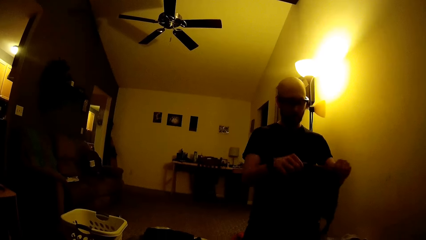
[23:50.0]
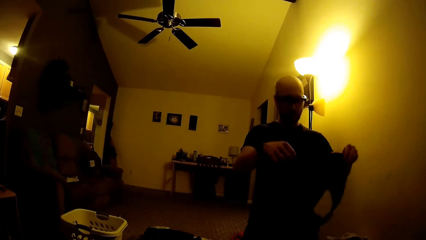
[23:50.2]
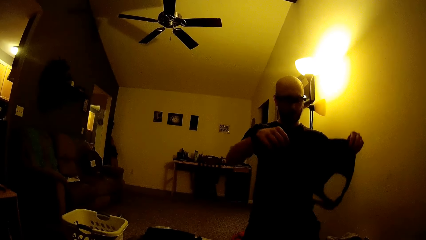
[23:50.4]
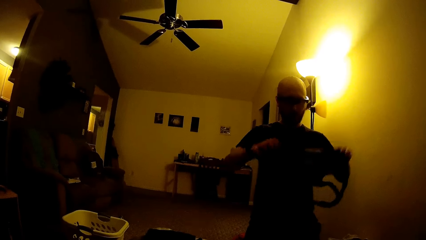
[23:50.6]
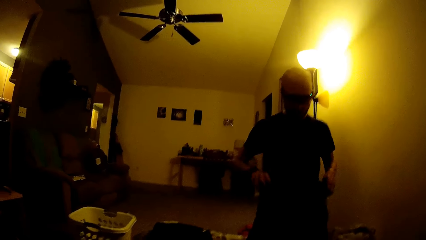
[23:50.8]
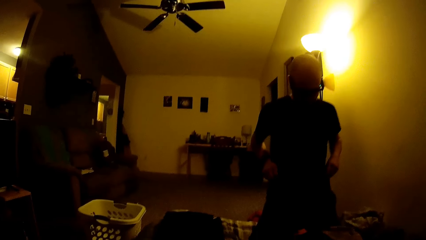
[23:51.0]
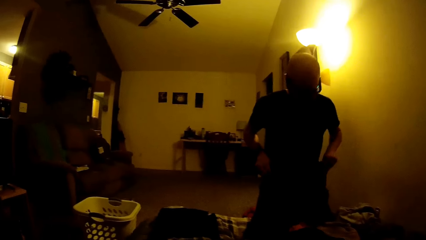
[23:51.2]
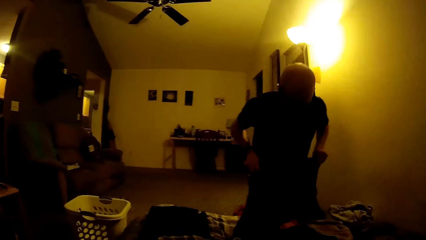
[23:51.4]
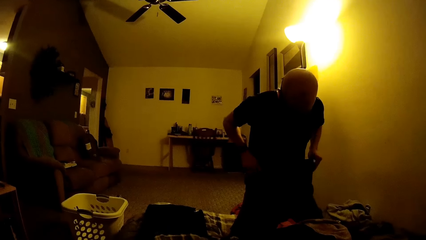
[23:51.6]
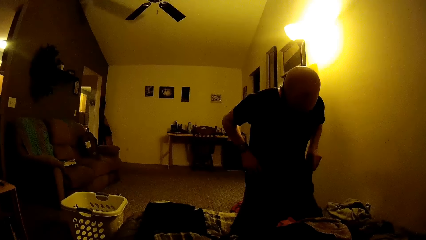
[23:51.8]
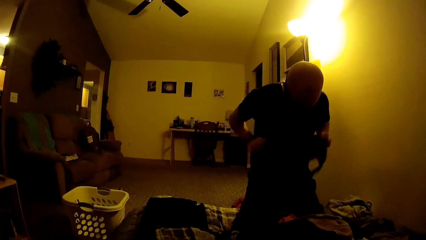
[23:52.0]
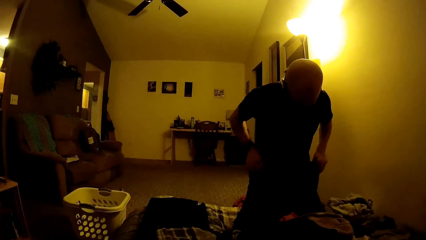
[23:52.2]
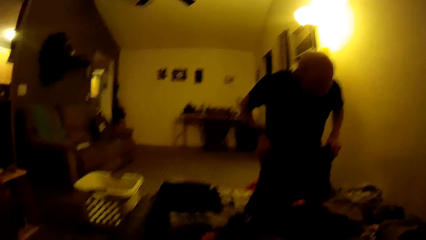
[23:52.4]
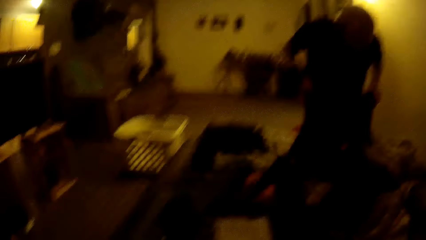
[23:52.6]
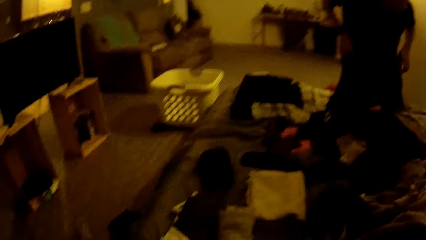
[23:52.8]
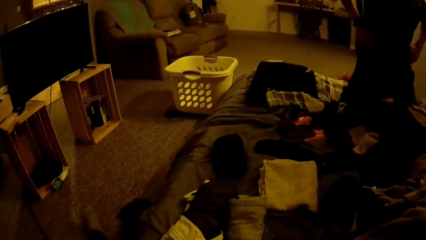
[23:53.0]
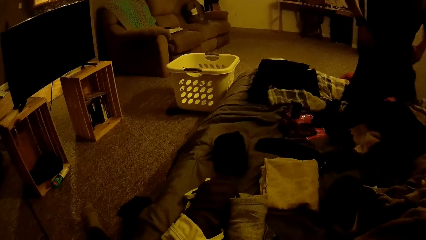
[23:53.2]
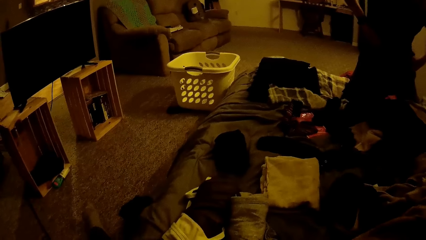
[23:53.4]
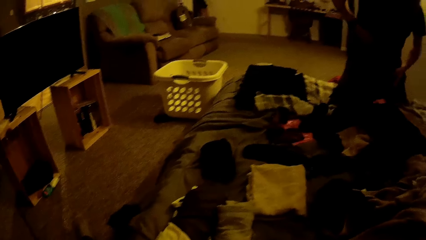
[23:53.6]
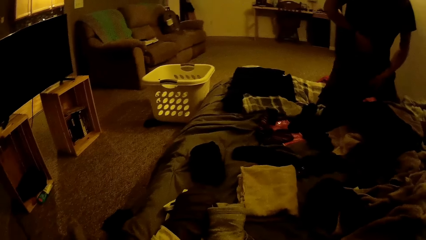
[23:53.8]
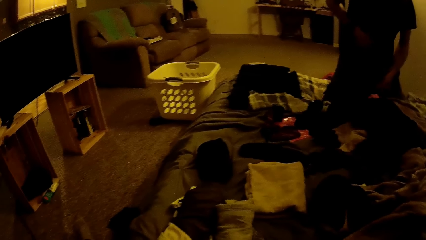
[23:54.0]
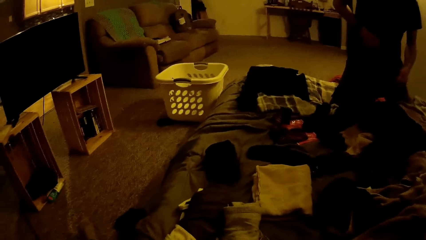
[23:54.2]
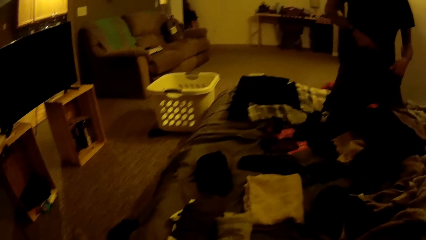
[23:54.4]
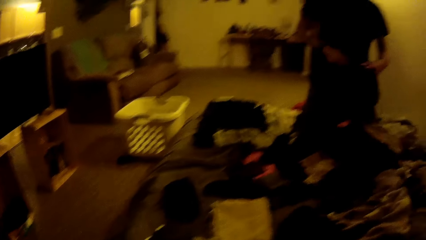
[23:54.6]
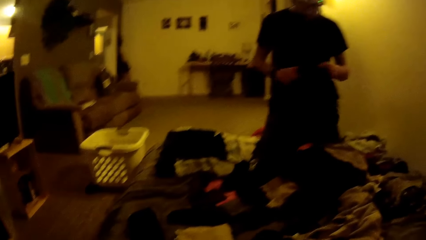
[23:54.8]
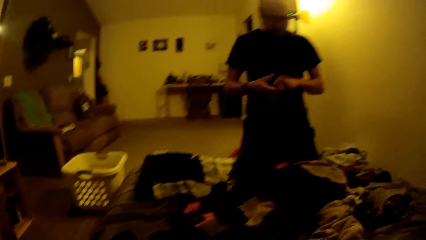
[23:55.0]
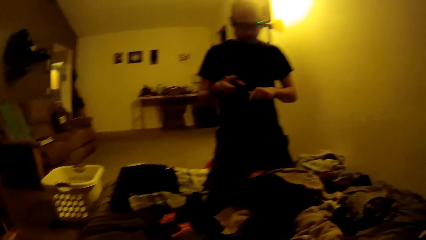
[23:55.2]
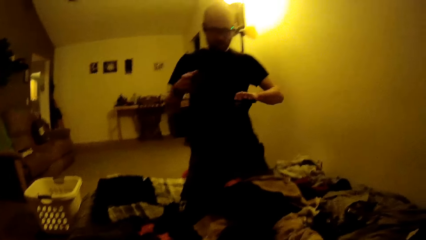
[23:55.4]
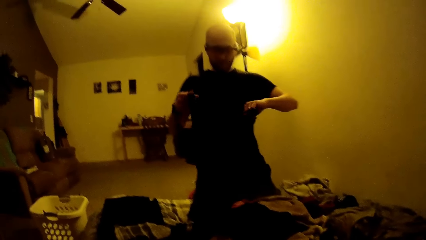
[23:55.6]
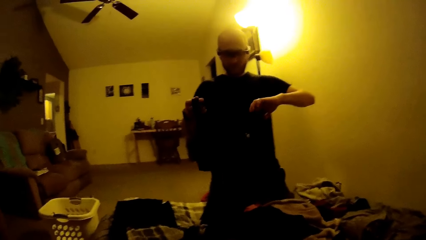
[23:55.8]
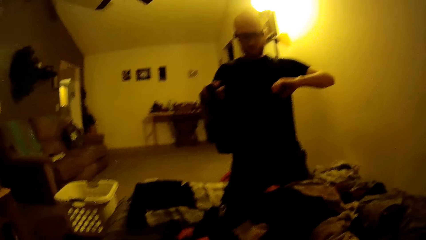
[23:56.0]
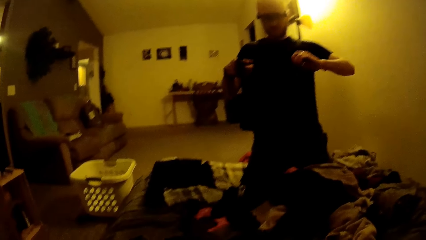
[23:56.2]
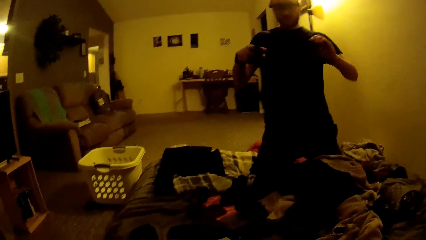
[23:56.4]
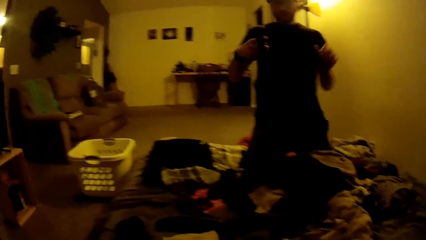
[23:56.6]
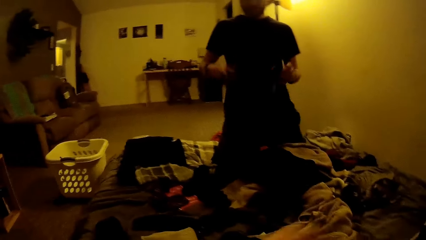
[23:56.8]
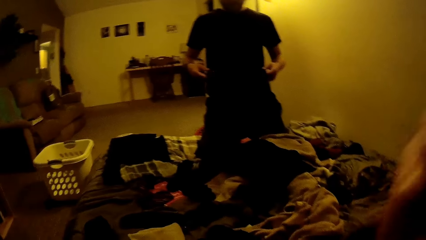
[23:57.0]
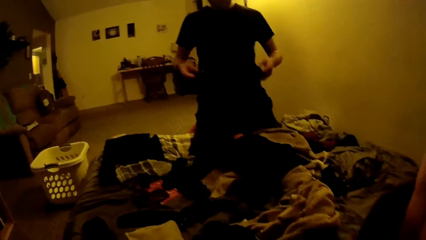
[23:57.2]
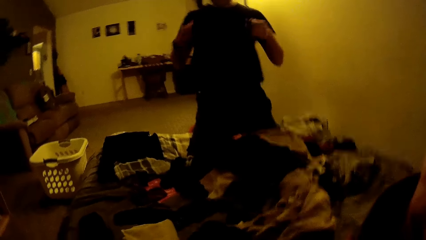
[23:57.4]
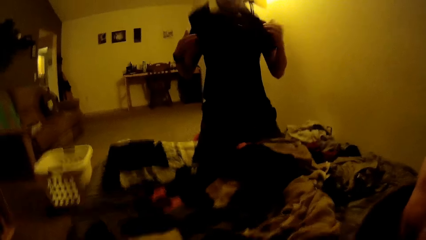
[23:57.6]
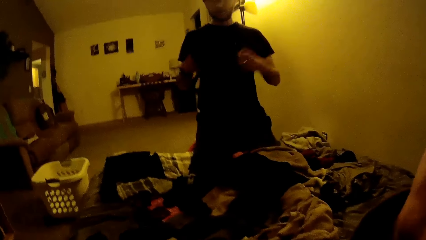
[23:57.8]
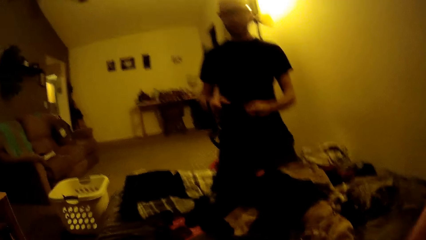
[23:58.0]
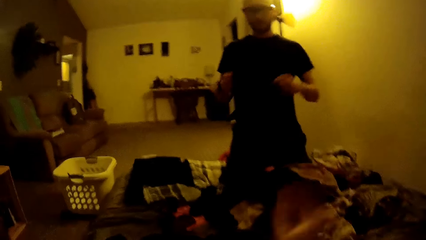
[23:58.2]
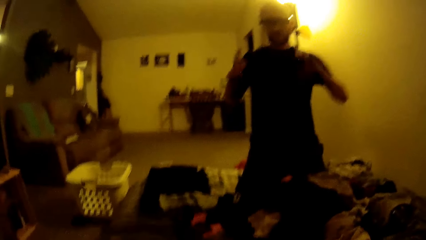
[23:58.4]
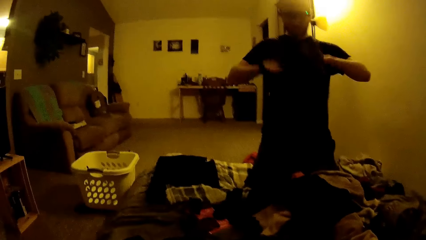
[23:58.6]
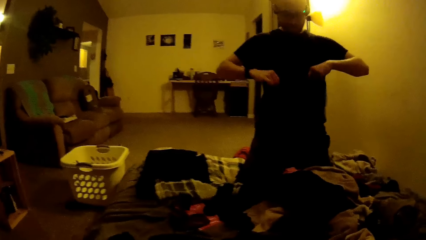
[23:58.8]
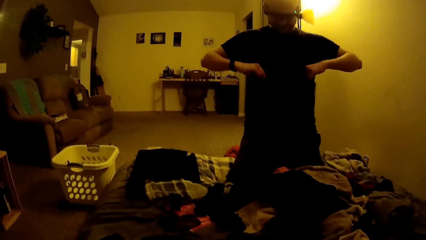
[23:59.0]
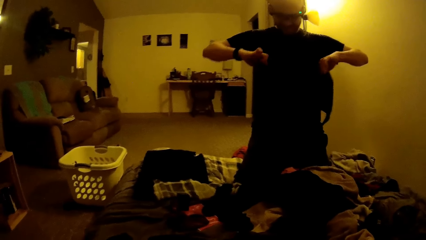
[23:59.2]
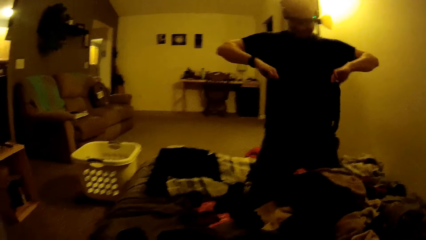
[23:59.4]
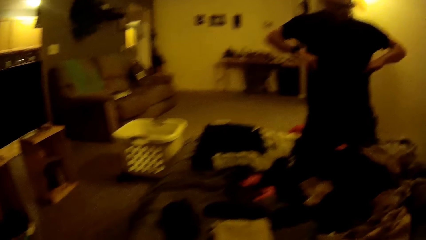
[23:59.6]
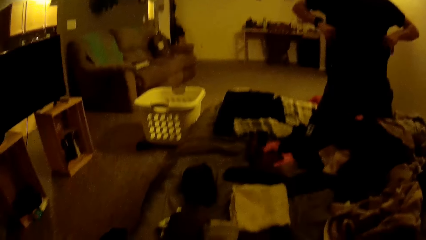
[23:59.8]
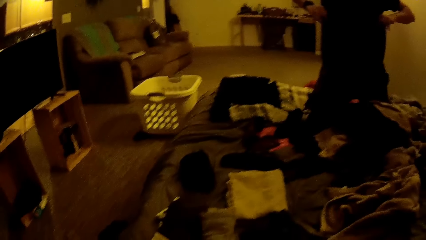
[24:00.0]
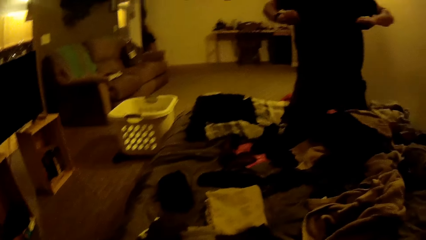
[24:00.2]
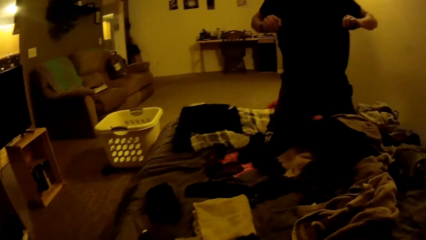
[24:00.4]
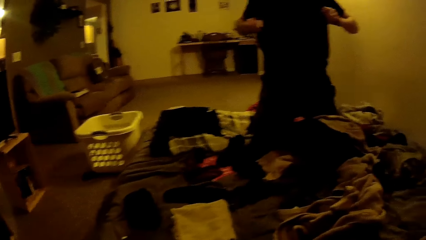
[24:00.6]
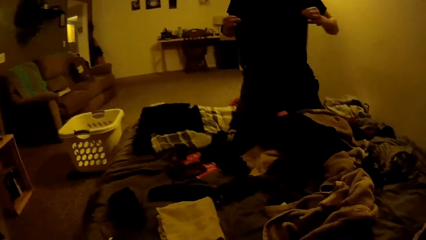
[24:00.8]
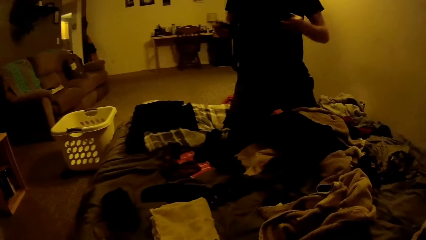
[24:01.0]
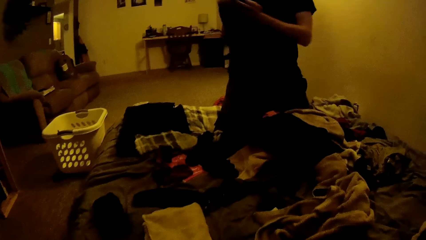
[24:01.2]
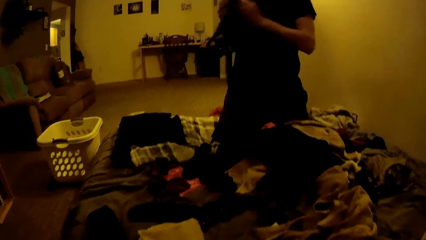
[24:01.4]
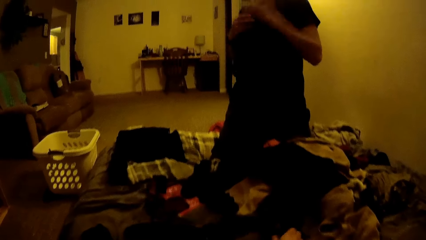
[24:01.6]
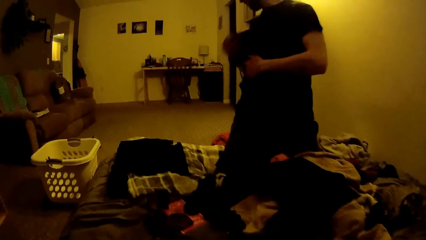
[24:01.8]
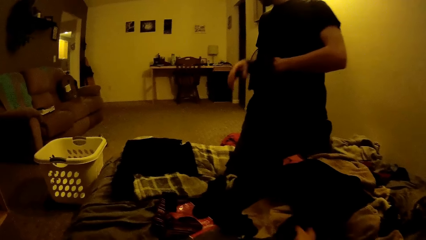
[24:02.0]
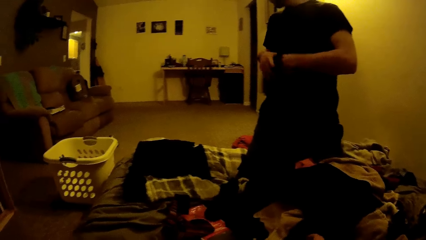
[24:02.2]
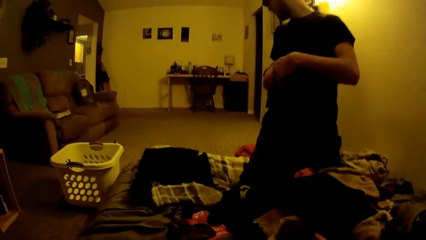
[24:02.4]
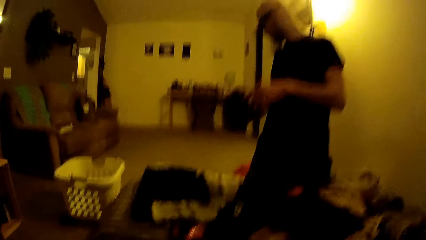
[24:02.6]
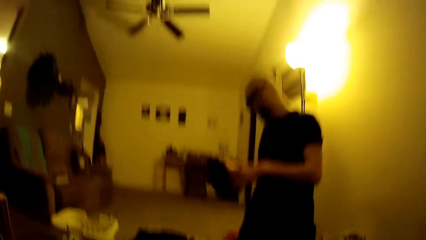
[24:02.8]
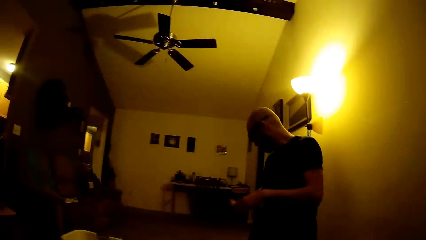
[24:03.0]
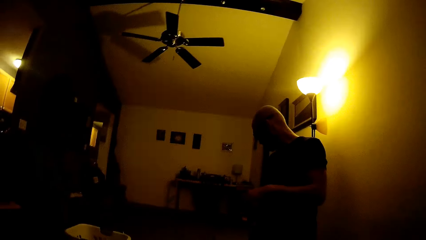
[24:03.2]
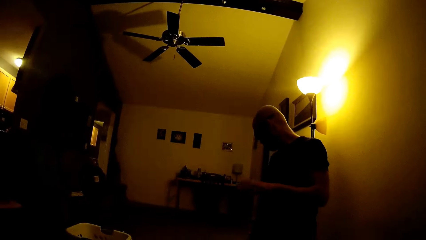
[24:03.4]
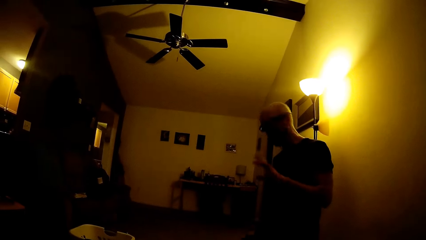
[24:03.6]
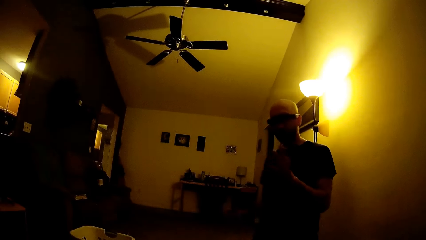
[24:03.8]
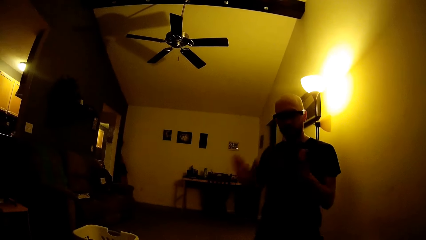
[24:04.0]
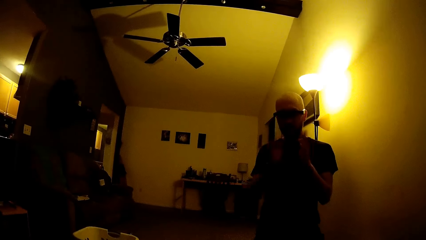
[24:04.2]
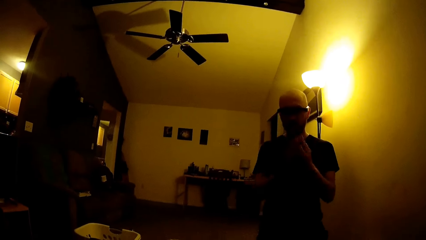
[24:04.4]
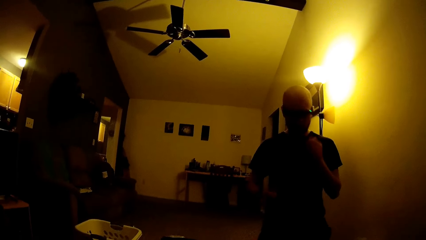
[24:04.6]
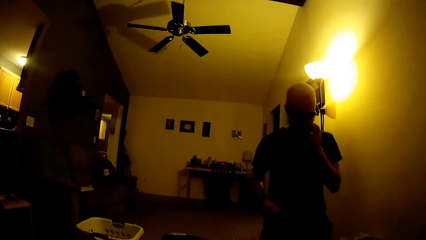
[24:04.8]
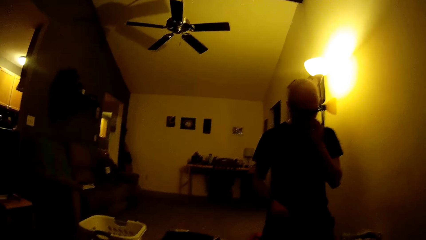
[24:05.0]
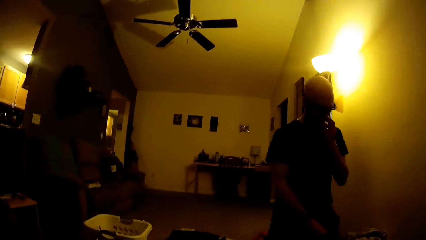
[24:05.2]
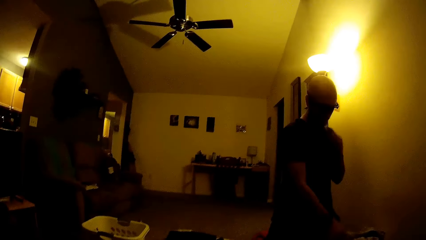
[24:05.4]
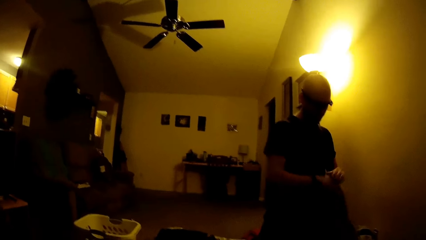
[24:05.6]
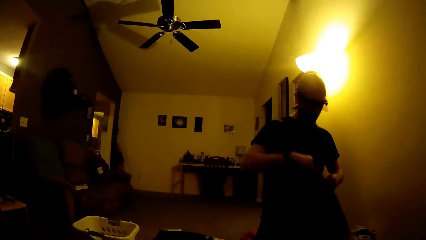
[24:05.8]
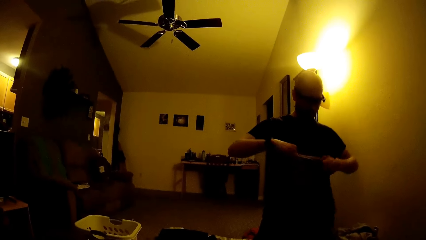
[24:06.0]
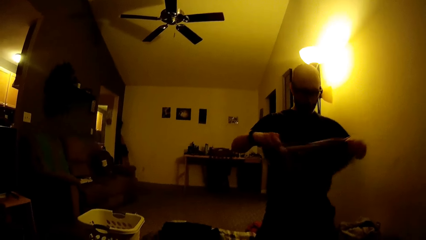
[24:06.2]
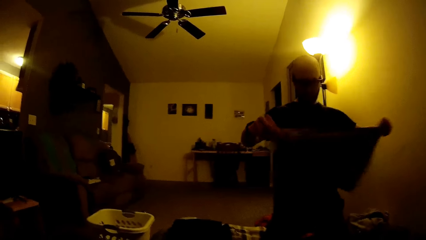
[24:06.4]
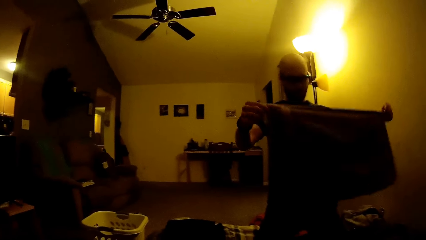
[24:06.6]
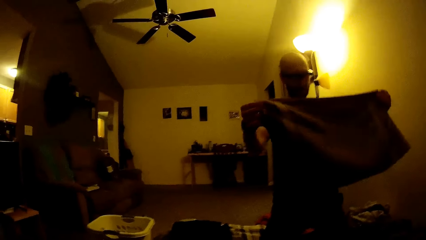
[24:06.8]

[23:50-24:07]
The man folds the cloth with both hands. The camera wearer picks up a cloth on the bed with her right hand. The man drops the folded cloth on the ground with his right hand. The man picks up a towel on the bed with his right hand.
